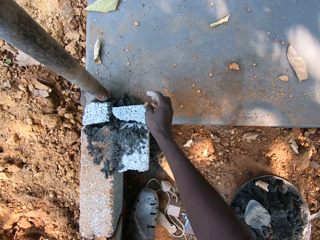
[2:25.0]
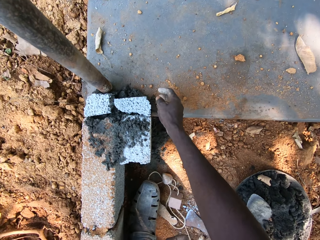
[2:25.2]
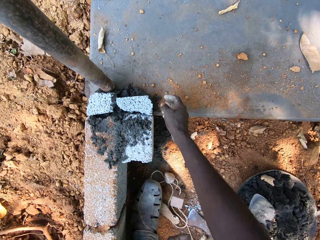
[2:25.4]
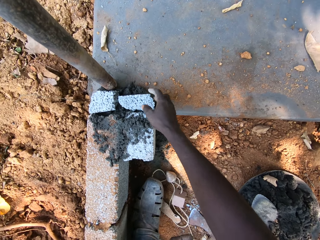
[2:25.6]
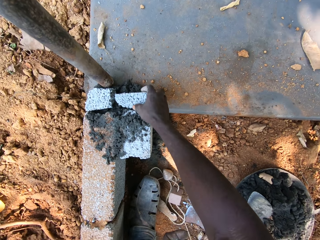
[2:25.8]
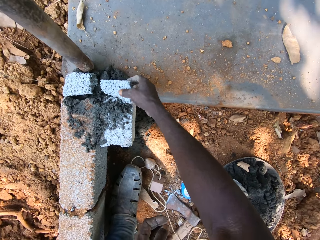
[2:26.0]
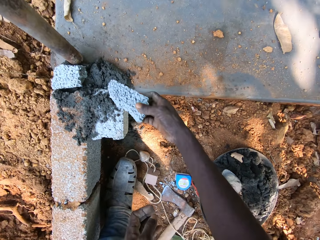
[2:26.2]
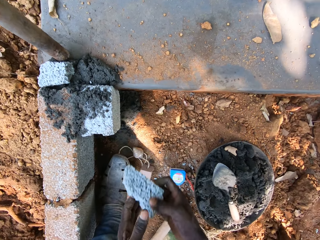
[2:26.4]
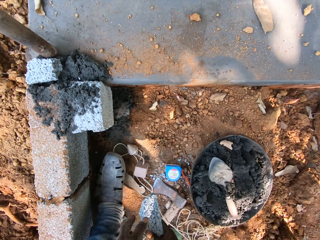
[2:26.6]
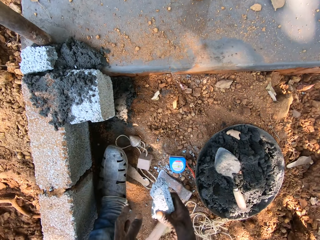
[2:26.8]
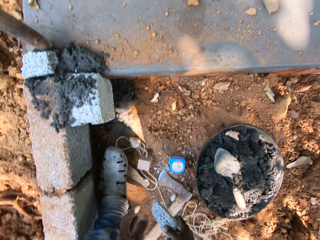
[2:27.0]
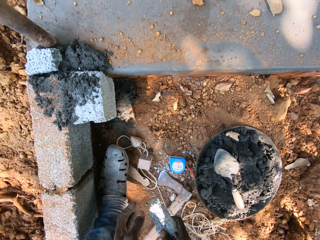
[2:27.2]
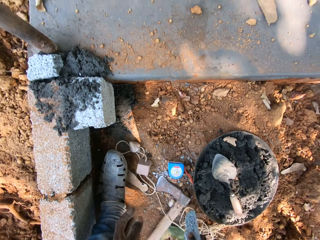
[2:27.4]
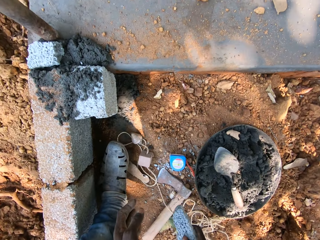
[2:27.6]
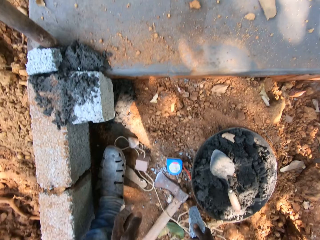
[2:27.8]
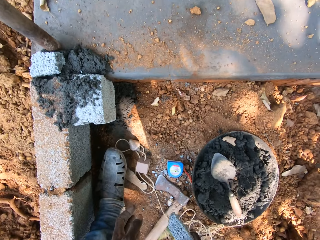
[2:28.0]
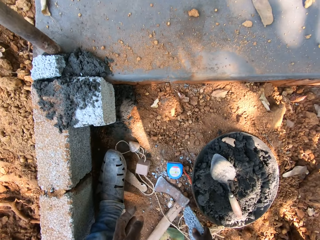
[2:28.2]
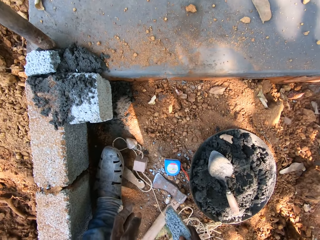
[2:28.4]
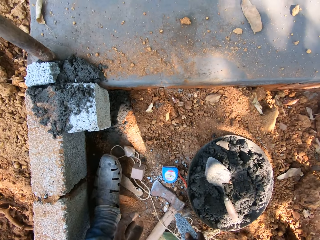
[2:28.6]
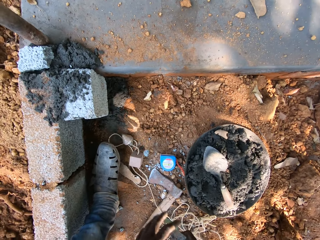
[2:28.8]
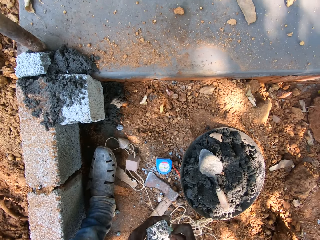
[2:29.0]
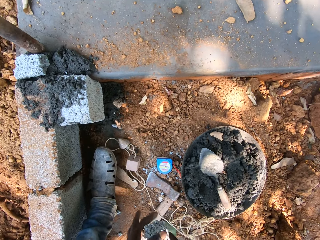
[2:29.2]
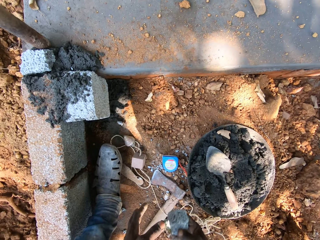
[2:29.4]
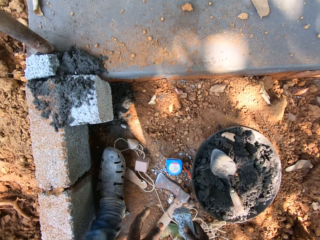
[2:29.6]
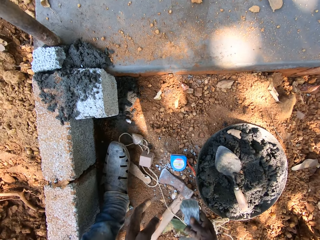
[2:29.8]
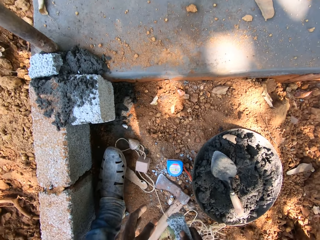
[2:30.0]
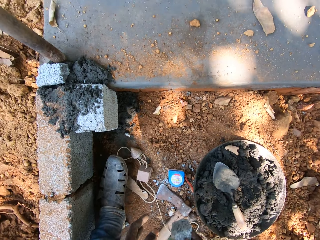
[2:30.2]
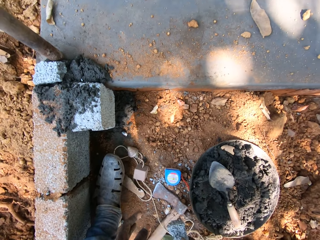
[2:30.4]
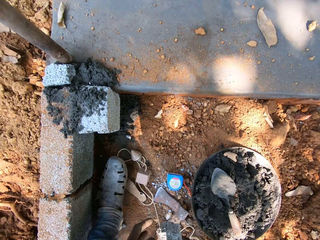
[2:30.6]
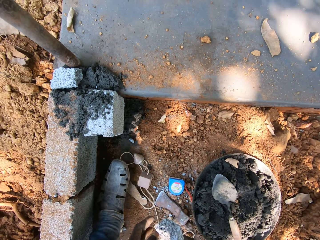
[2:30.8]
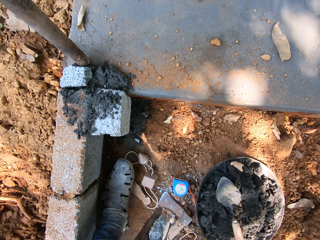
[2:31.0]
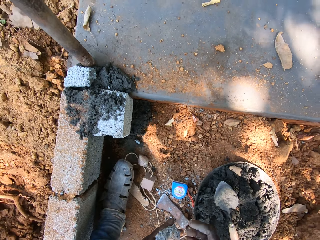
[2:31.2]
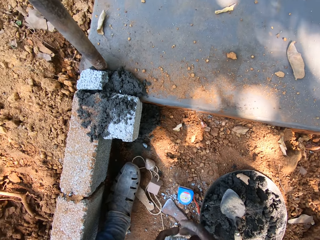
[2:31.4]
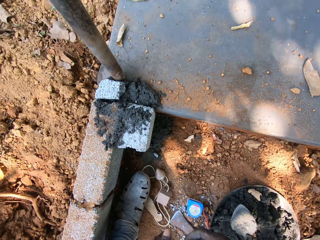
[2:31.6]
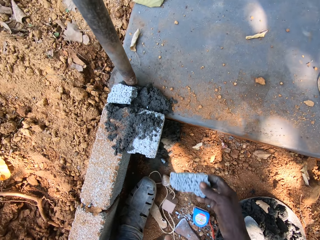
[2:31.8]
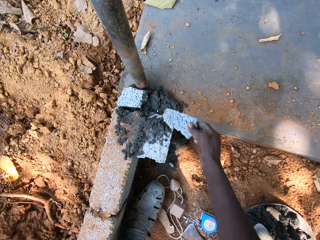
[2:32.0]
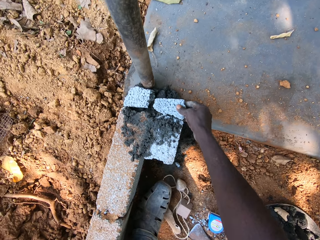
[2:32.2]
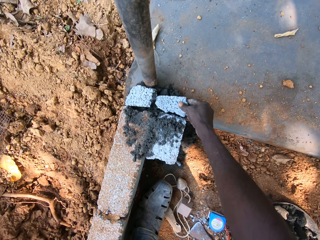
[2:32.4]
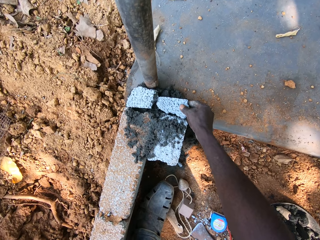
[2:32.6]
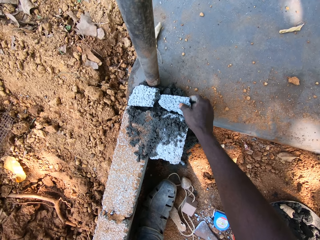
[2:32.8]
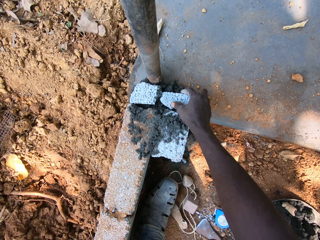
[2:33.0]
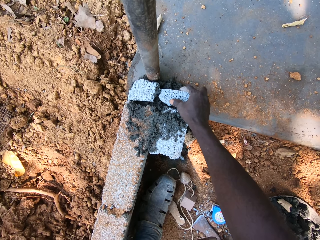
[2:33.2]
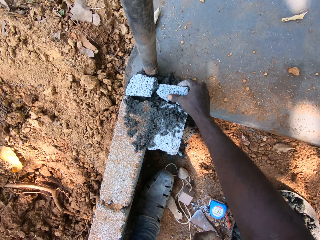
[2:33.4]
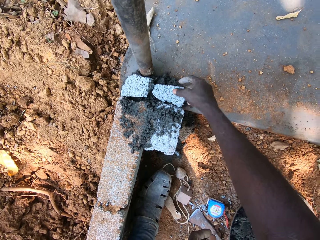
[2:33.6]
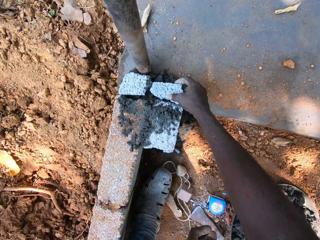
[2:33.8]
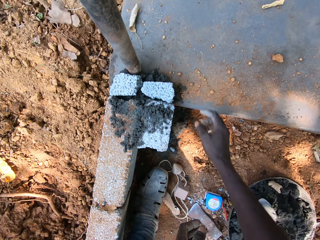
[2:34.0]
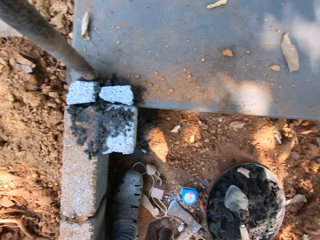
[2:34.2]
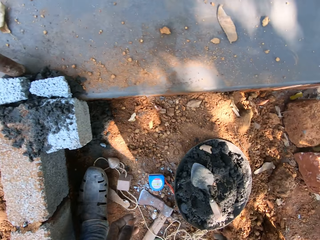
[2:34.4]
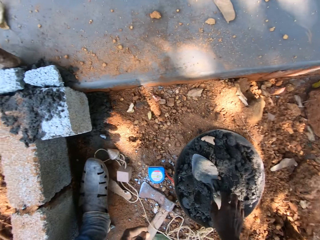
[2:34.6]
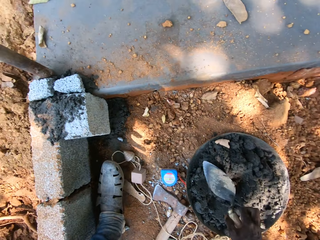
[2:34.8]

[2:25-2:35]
The camera wearer removes the brick from the mortar with his right hand. He hits the brick piece on the axe on the ground with his right hand. He places the brick in his right hand against the brick on the floor, on the sand.

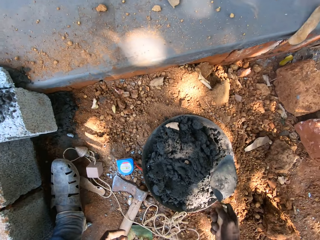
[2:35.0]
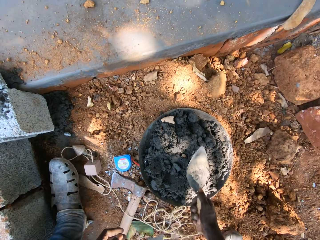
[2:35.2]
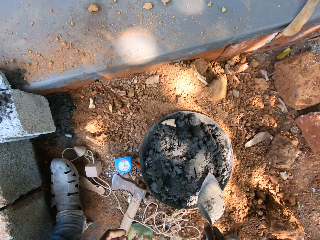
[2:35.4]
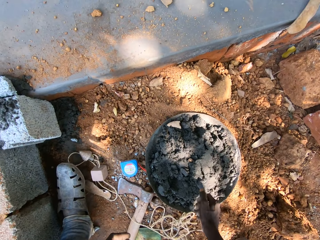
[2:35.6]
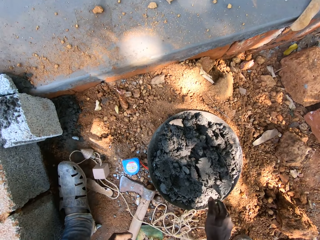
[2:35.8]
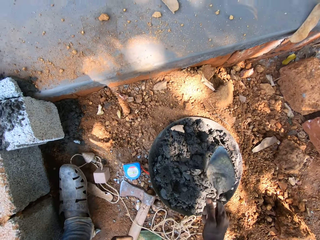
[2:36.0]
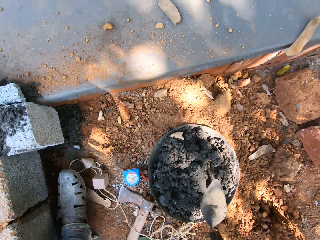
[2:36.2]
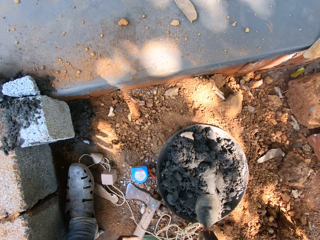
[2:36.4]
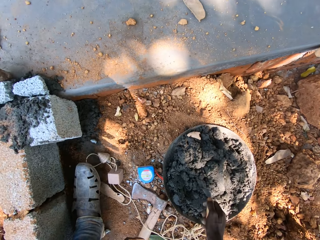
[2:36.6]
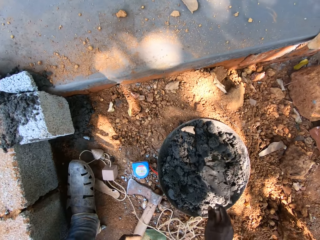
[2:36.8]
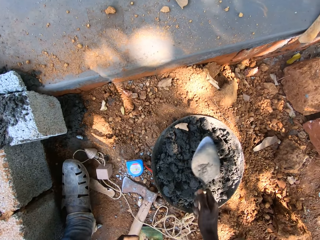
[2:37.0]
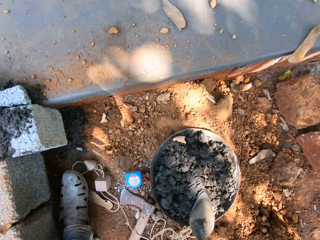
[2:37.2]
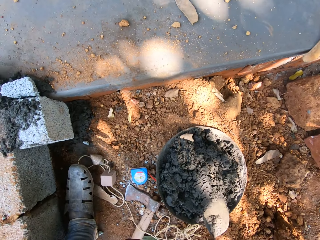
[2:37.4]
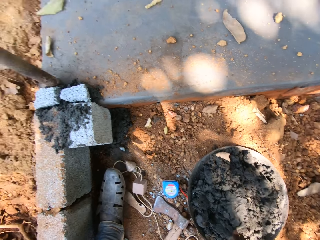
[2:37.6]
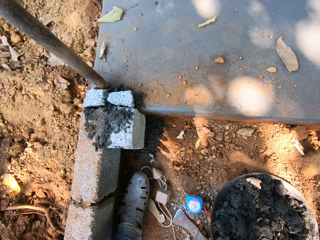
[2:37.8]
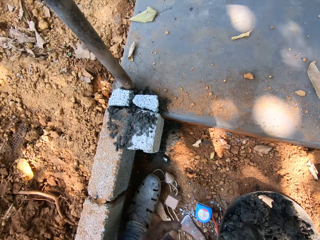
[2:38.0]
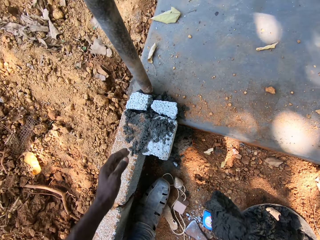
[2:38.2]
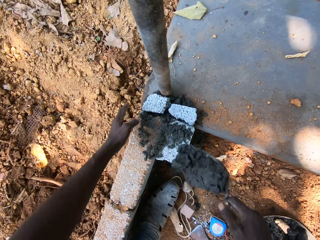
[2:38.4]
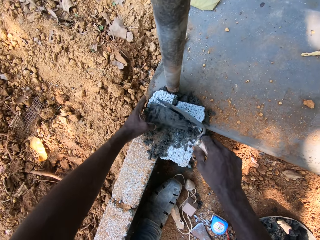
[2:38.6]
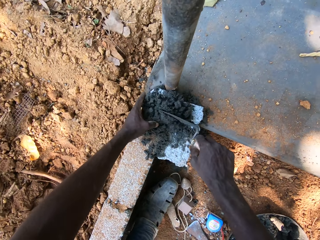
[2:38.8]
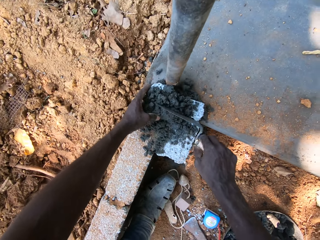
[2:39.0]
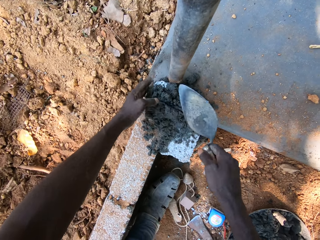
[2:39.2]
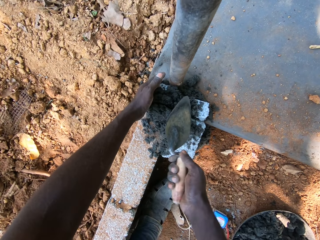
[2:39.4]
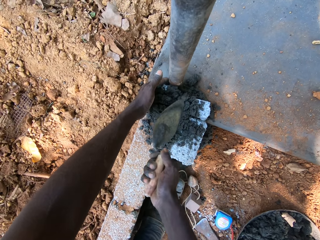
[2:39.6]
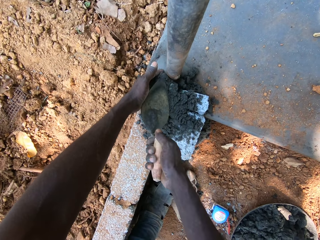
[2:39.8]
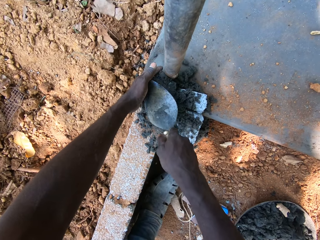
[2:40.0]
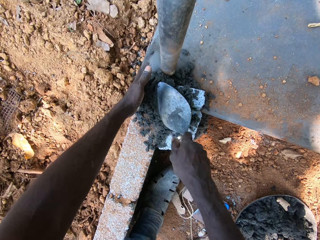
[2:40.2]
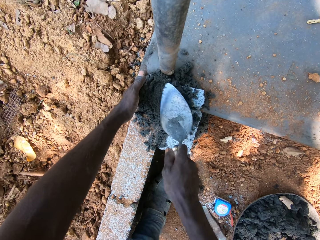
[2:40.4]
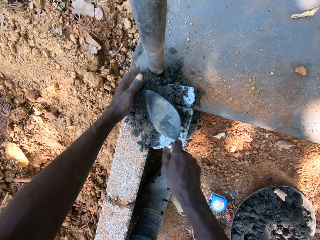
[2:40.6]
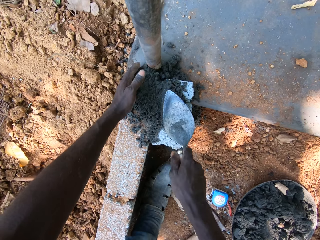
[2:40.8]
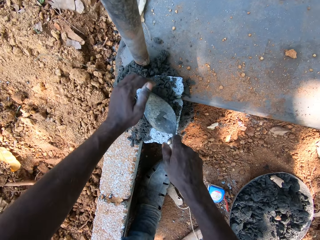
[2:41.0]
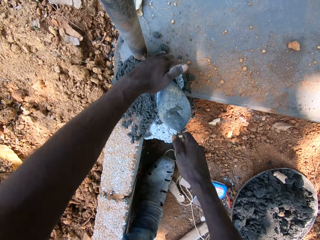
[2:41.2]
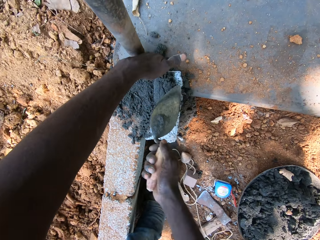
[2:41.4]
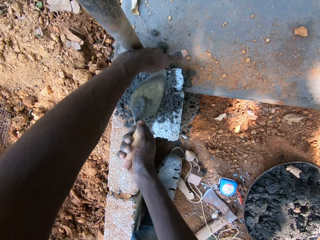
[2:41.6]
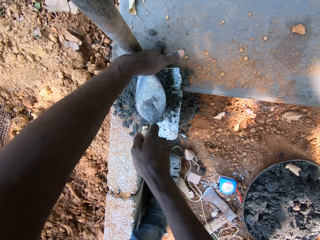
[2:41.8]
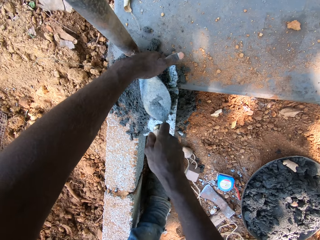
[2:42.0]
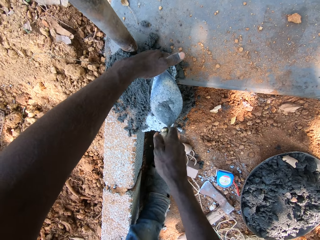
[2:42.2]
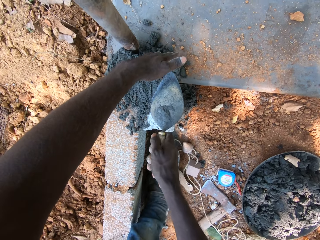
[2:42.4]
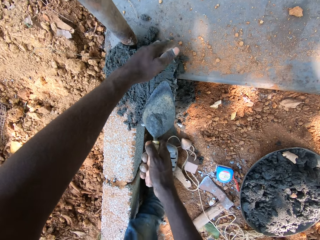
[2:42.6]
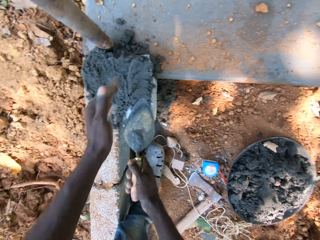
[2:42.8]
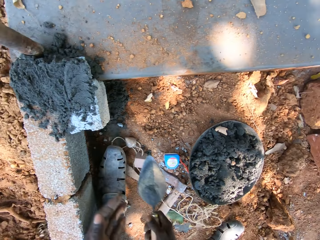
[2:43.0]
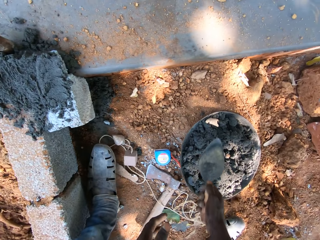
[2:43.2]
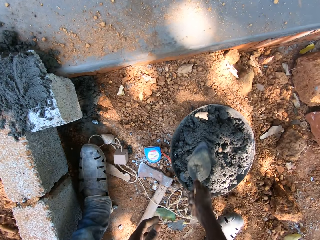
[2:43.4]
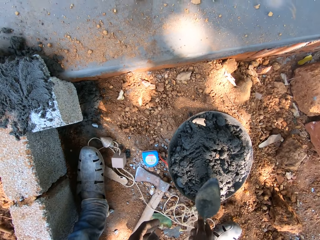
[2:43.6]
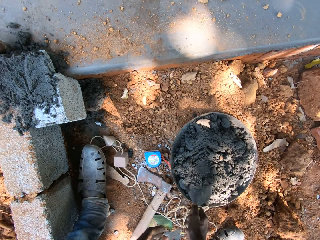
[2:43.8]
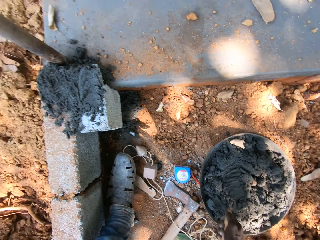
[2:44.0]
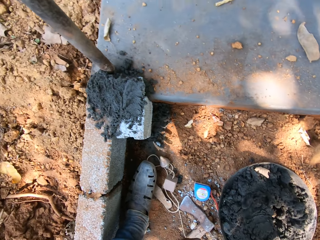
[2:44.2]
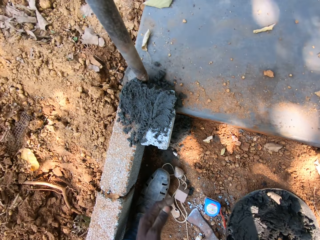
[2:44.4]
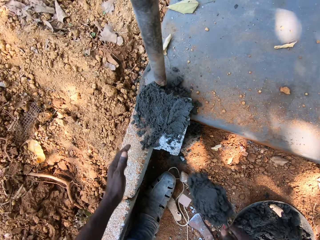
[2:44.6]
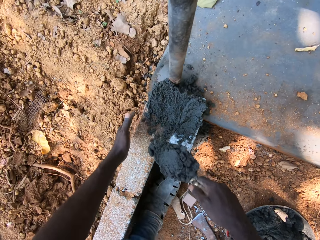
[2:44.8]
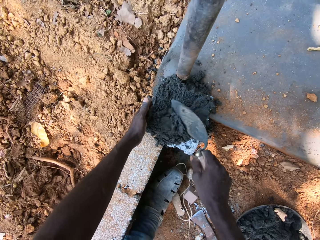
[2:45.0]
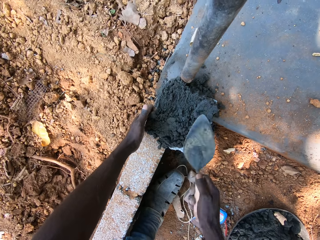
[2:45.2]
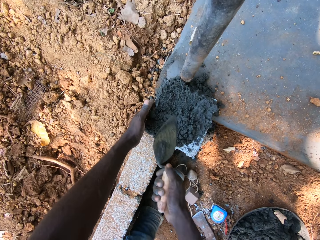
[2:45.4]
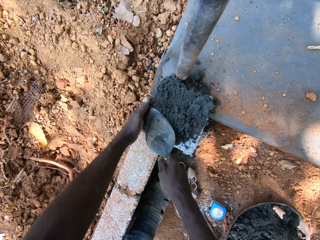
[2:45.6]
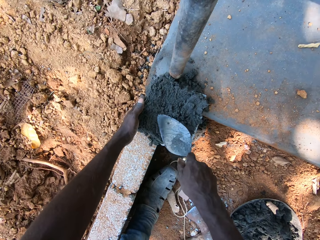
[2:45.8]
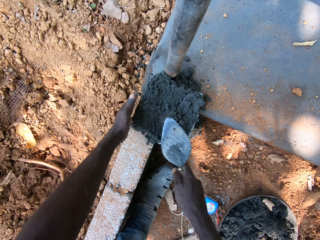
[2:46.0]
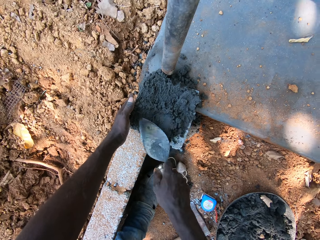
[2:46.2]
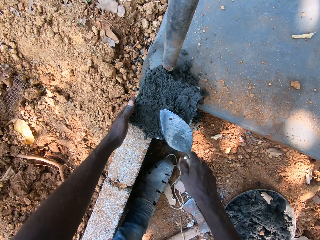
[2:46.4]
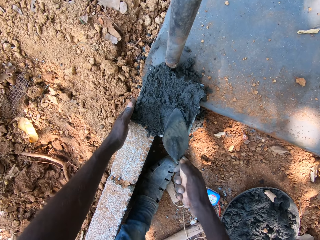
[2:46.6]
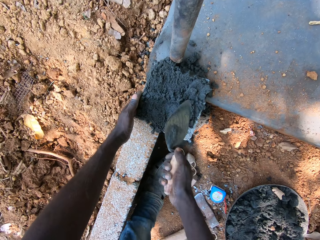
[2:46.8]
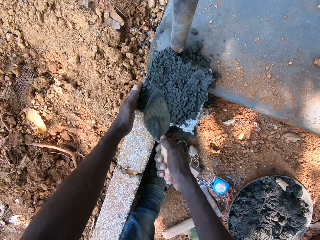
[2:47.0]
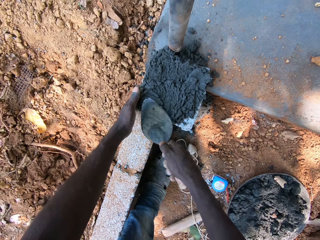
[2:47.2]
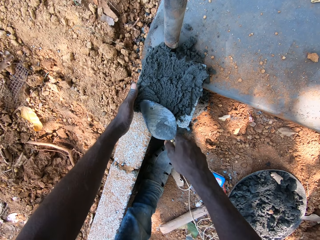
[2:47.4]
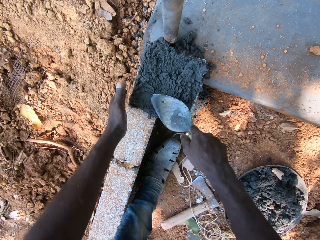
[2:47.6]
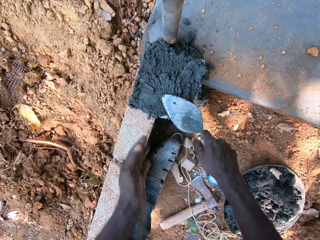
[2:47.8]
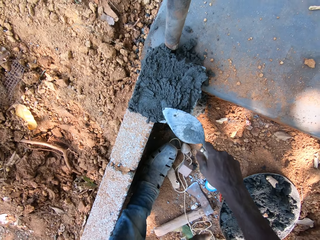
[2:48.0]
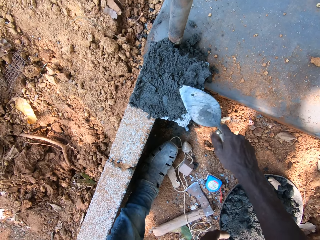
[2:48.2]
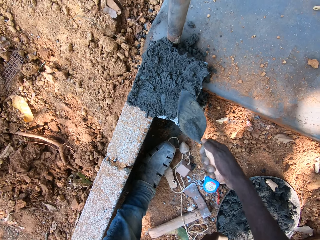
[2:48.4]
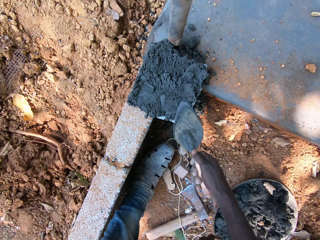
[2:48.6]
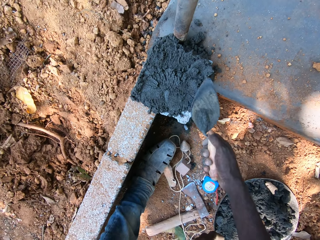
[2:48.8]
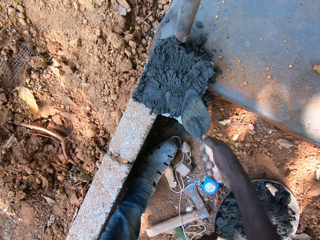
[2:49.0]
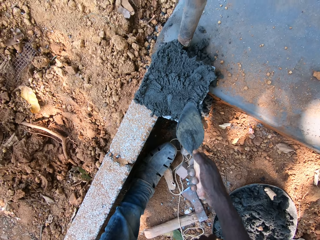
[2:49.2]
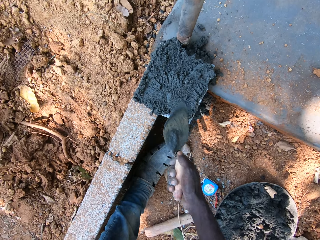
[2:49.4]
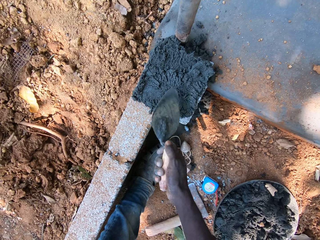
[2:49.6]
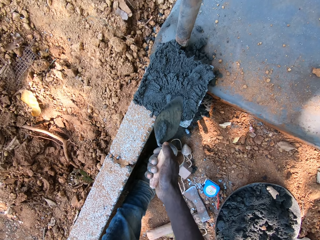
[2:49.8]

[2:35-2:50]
The camera wearer mixes mortar inside the head pan with the trowel in his right hand. He takes mortar from the head pan on the ground with the trowel in his right hand. He pours the mortar on the brick with the trowel in his right hand. He constructs the wall. He takes mortar from the head pan on the ground with the trowel in his right hand. He pours the mortar on the brick with the trowel in his right hand. He constructs the wall. He smoothens the mortar on the brick with the trowel in his right hand.
